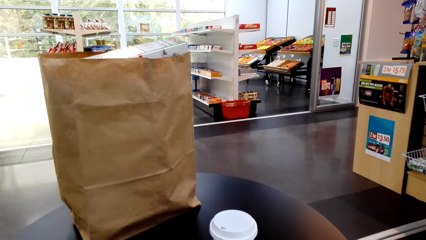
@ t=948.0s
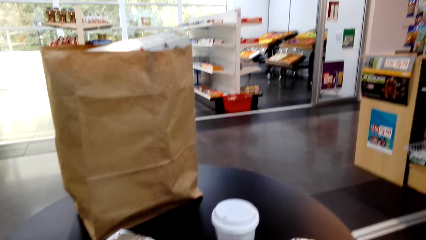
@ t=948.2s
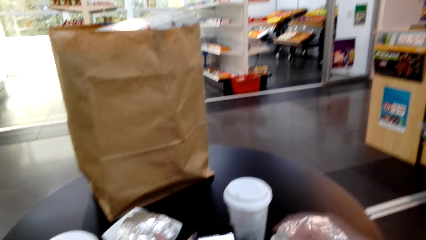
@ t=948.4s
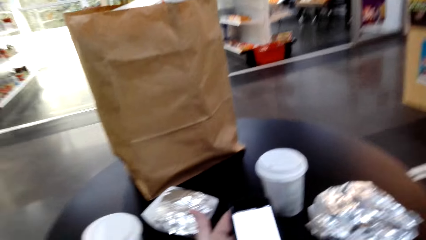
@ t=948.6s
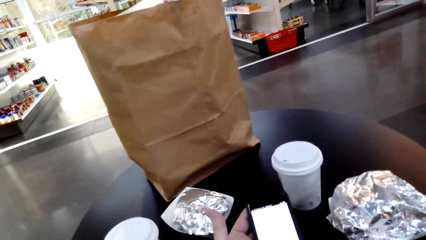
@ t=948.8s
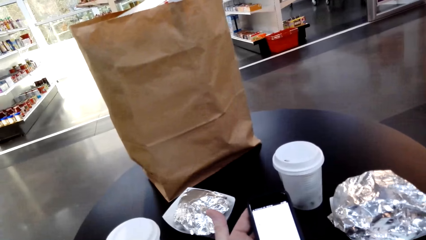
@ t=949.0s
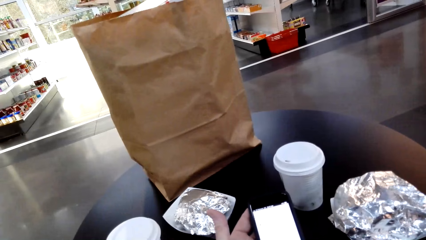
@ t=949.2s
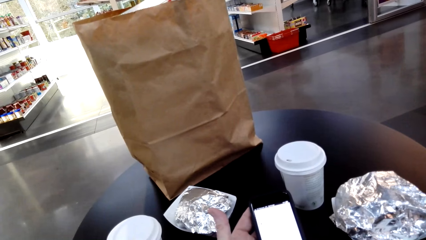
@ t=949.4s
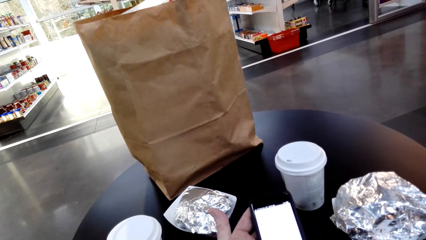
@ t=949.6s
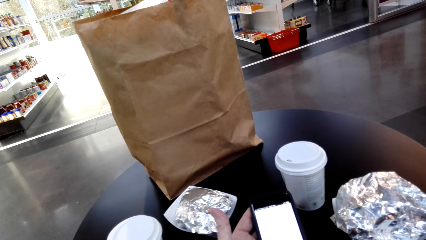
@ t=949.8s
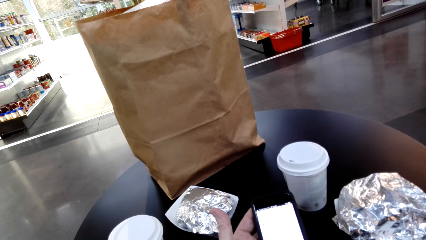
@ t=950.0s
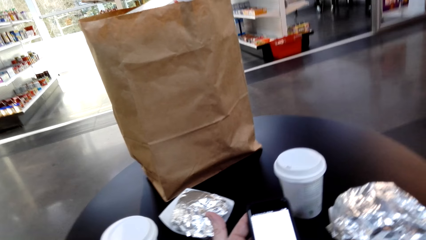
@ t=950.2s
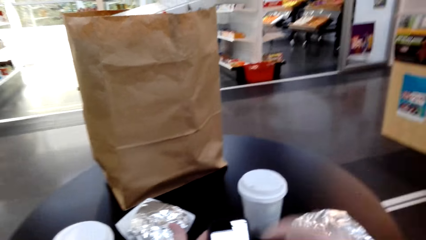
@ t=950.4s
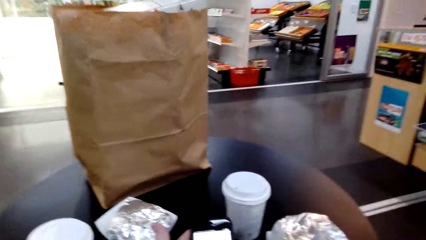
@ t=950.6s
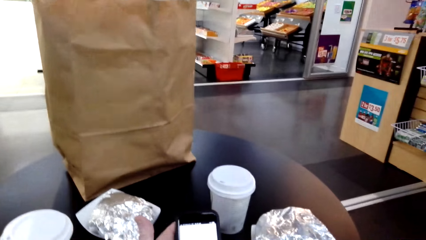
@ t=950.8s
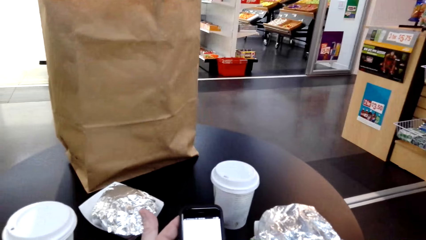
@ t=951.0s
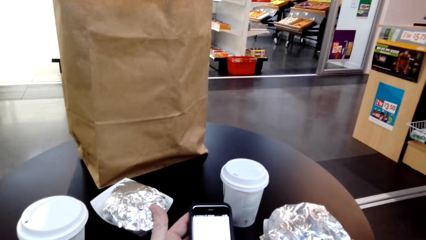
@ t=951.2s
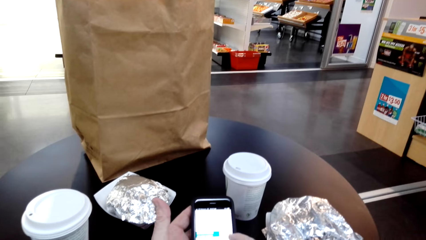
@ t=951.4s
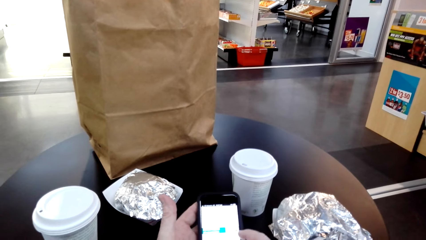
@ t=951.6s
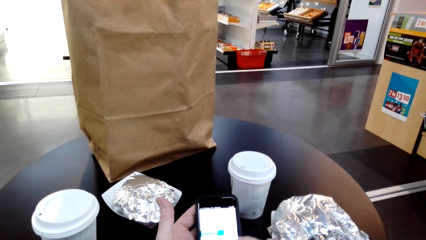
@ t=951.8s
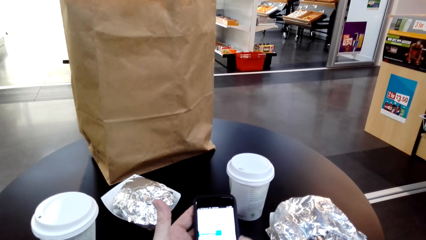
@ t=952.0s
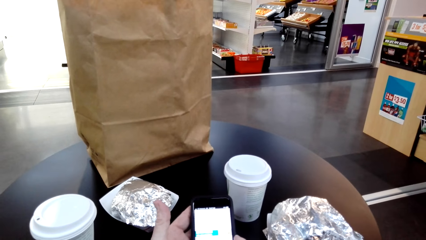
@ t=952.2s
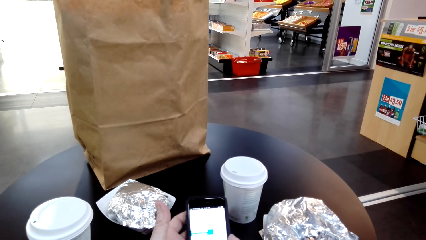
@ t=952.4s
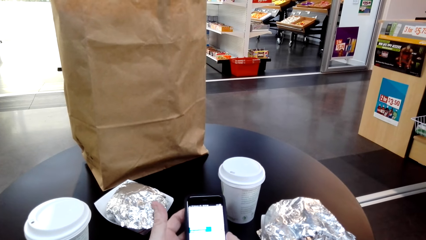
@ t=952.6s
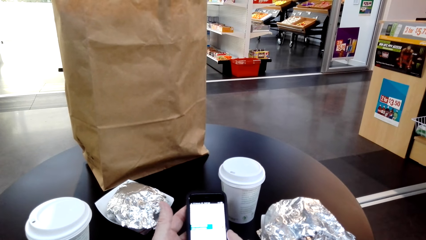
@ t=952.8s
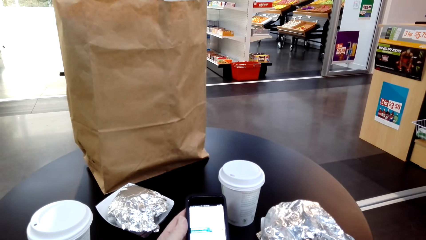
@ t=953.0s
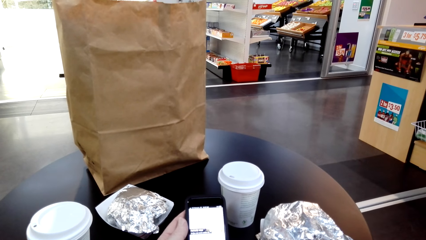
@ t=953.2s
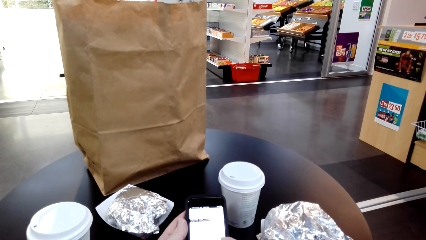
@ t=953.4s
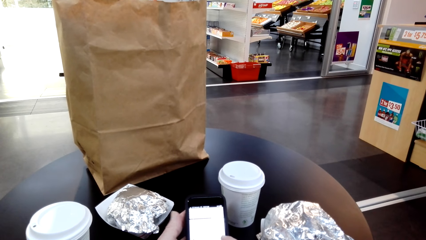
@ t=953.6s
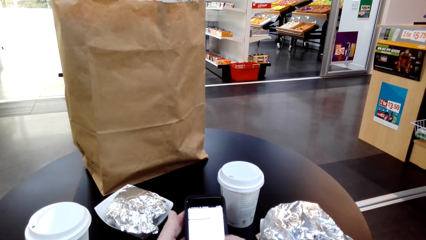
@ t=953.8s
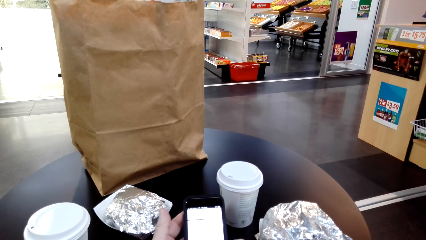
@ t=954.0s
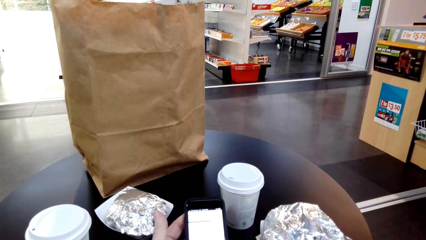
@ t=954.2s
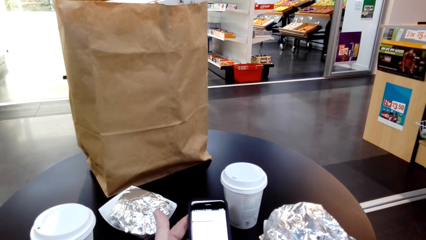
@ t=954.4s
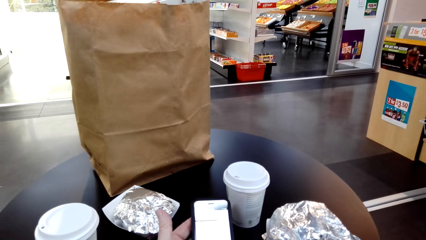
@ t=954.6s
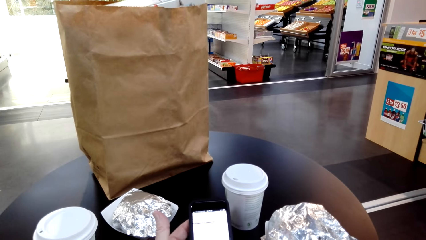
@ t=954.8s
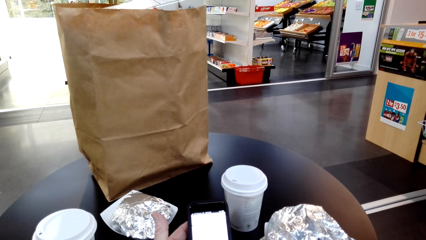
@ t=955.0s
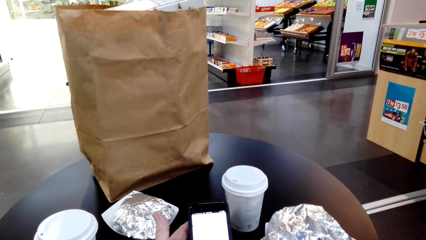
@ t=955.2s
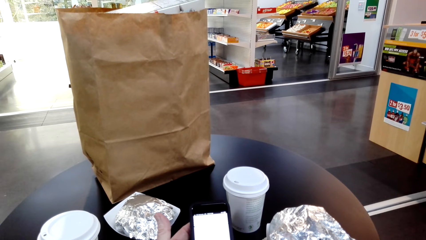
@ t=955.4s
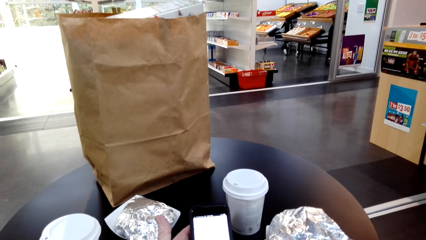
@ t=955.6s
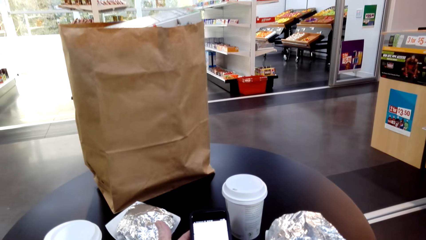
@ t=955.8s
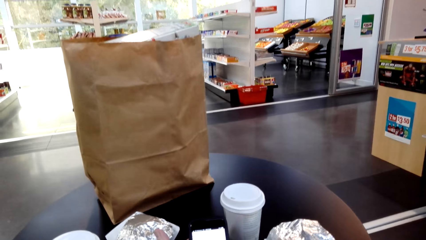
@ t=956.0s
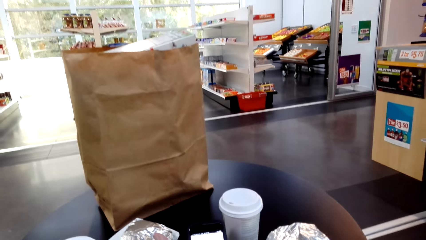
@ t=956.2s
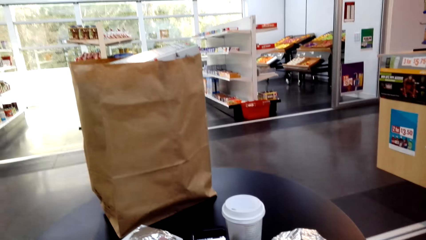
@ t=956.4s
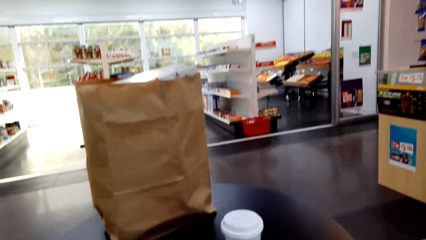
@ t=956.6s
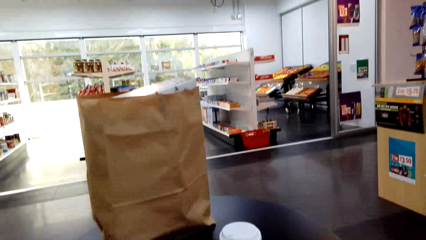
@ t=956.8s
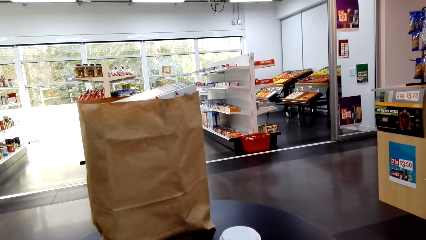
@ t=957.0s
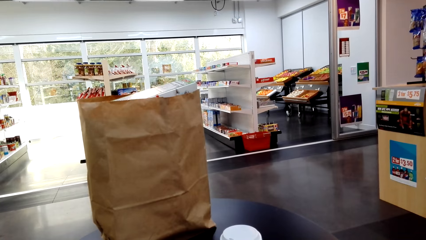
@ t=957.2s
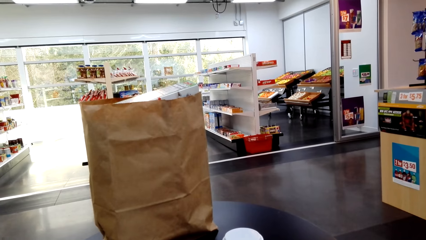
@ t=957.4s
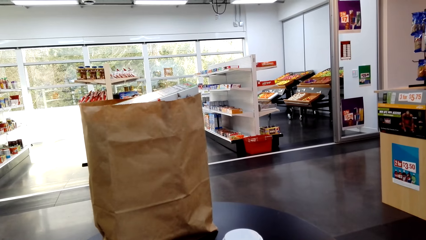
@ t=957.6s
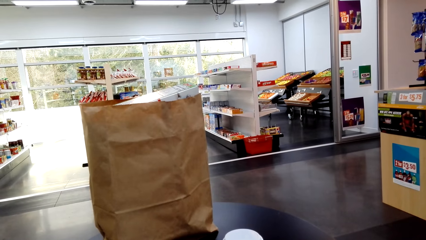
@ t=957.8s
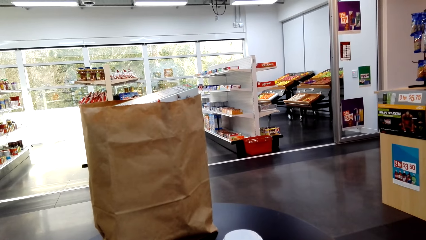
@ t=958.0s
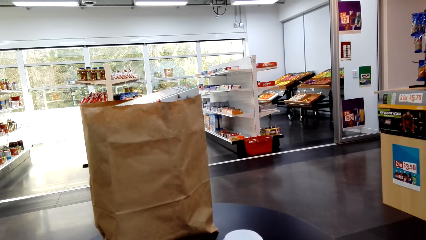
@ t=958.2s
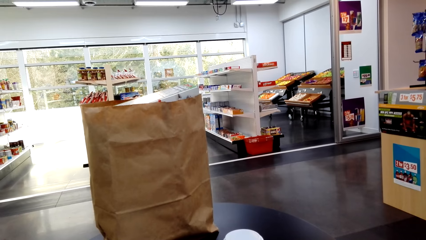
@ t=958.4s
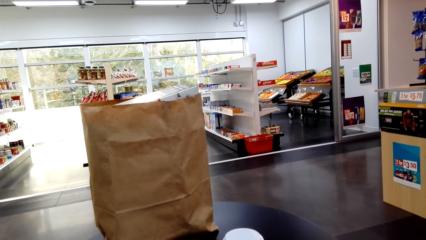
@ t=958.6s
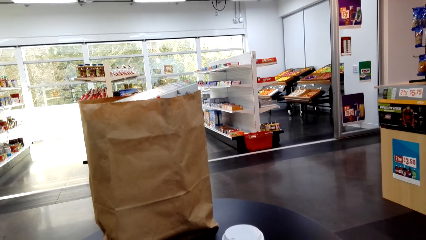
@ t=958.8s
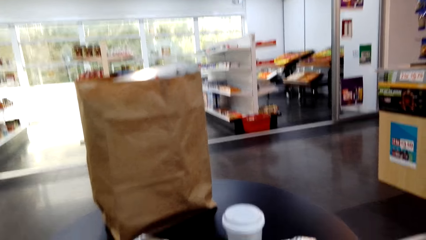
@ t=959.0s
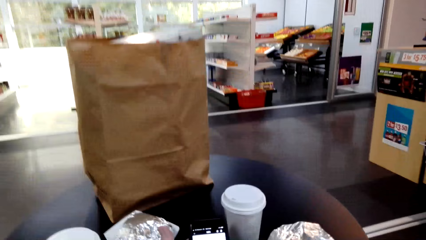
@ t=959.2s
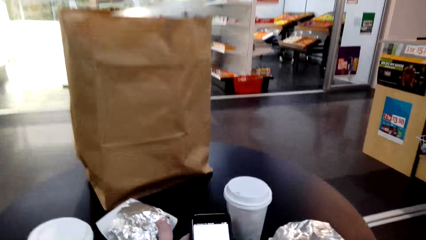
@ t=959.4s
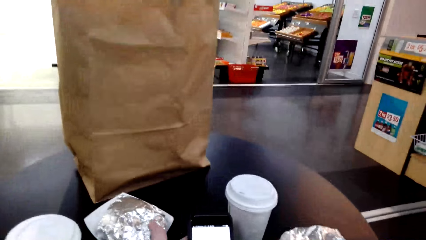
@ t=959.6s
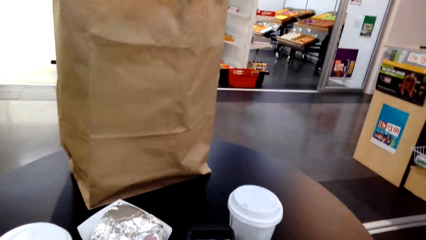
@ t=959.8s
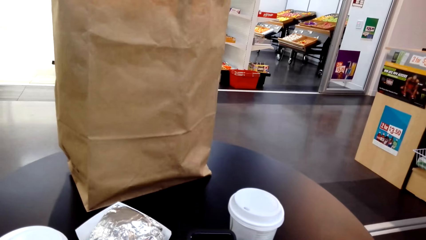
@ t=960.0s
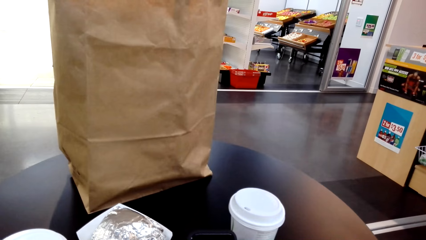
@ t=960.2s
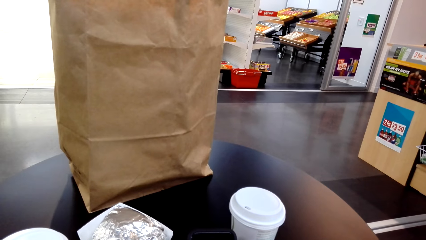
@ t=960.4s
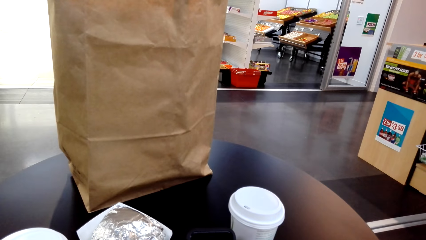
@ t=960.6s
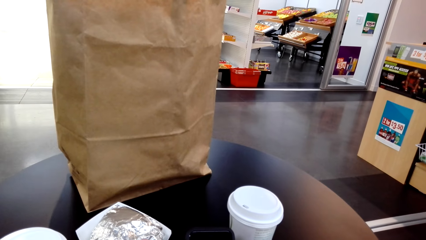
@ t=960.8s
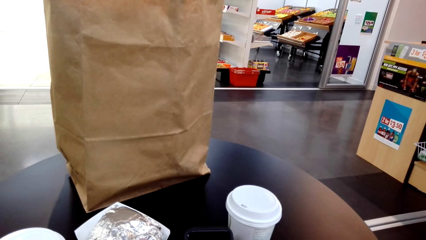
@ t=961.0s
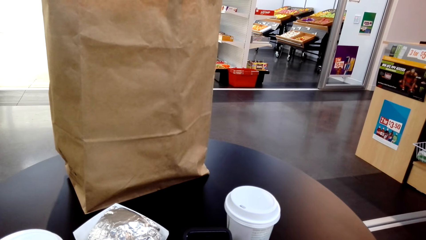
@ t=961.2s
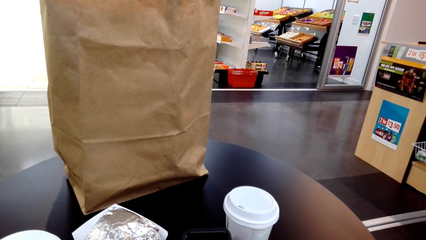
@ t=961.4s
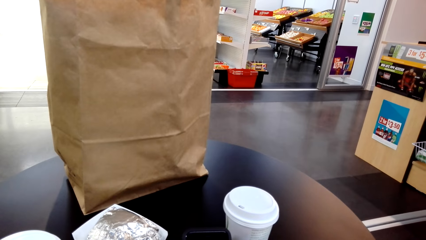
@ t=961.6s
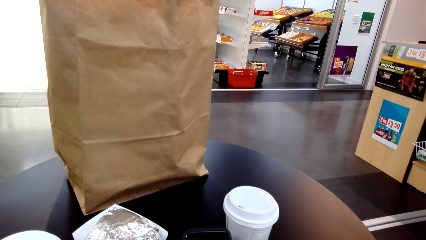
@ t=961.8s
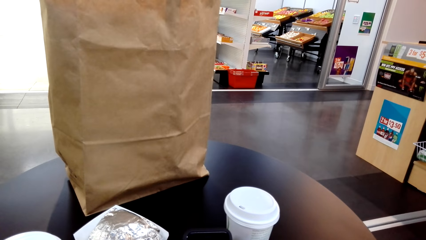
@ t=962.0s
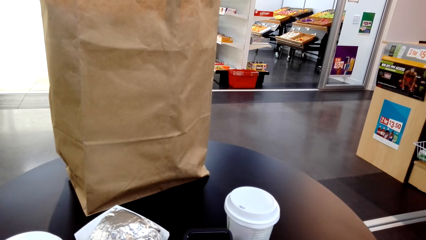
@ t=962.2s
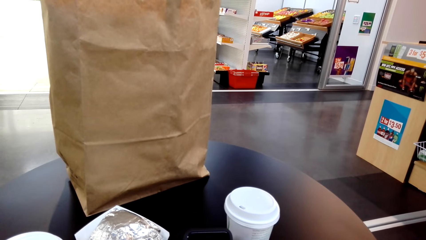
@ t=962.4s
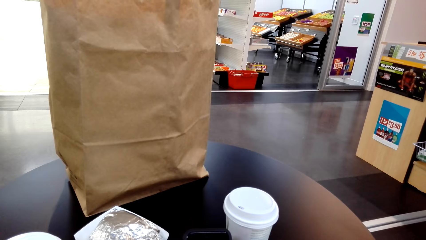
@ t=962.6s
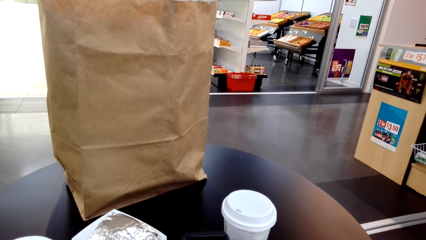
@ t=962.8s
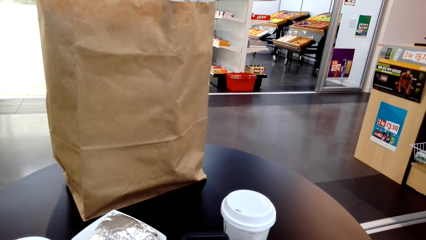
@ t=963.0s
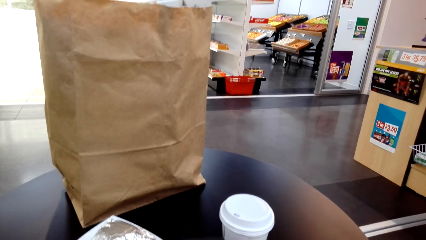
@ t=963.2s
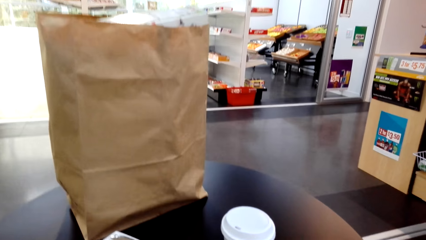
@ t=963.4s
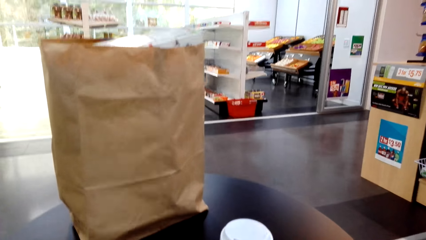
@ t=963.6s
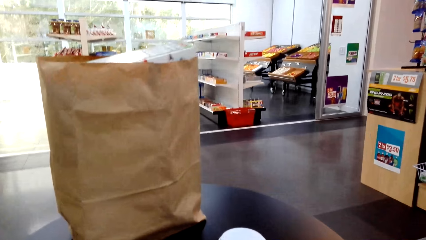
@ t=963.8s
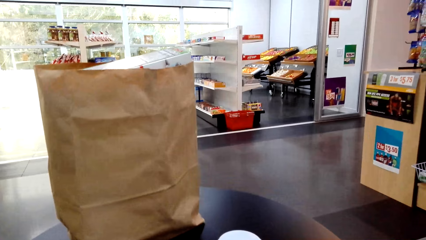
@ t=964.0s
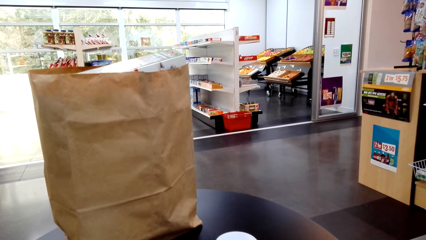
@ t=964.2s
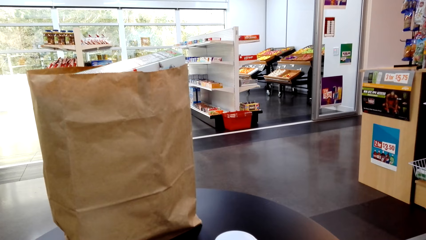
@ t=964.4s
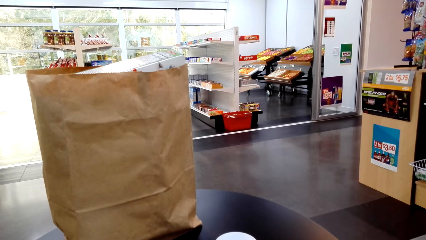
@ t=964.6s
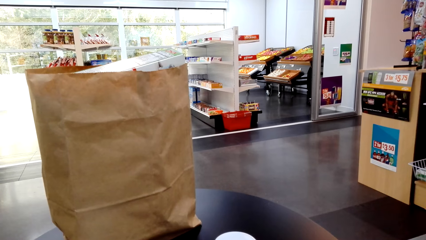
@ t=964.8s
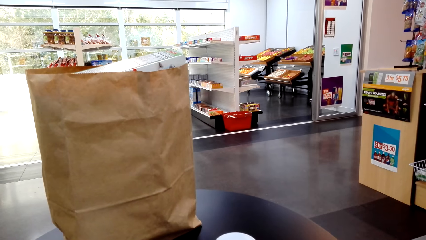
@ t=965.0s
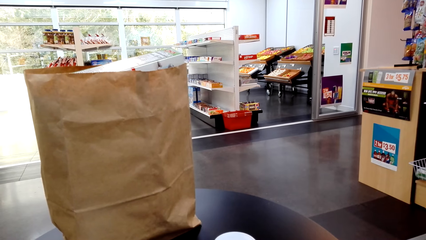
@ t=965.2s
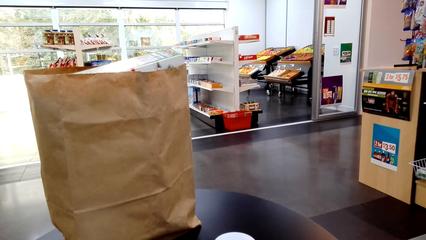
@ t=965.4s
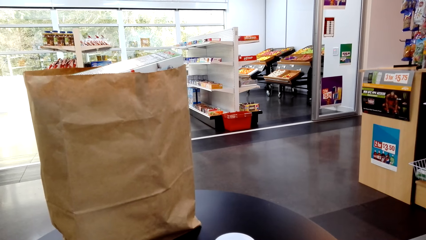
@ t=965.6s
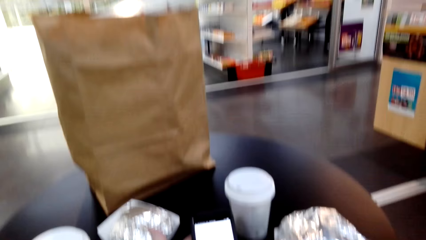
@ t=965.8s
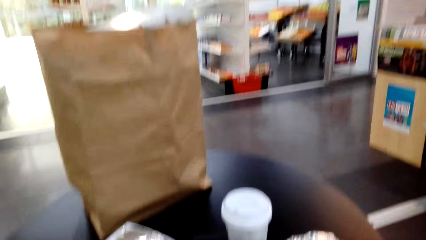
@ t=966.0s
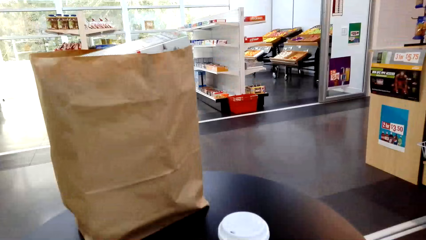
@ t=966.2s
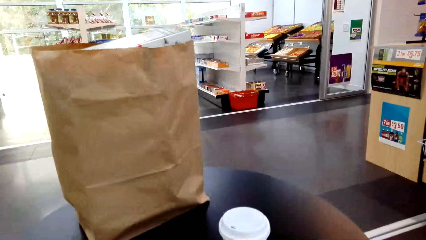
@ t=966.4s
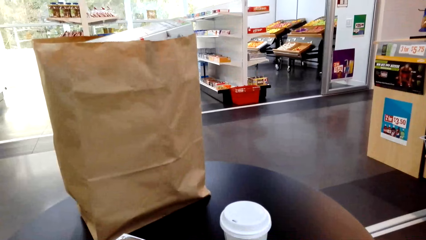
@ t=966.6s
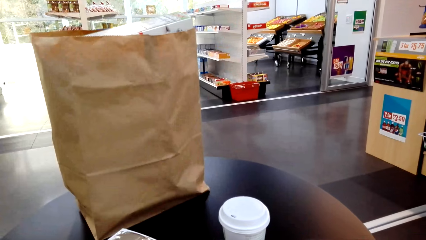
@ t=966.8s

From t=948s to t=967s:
The camera wearer operates the phone. They hold the phone. They look around the shop.
